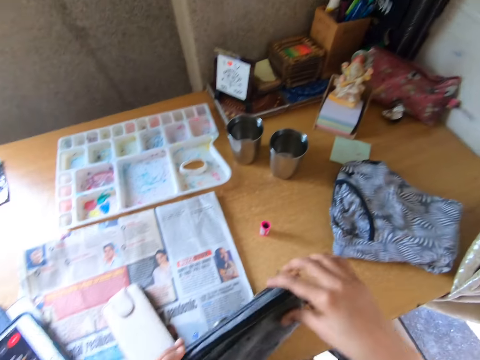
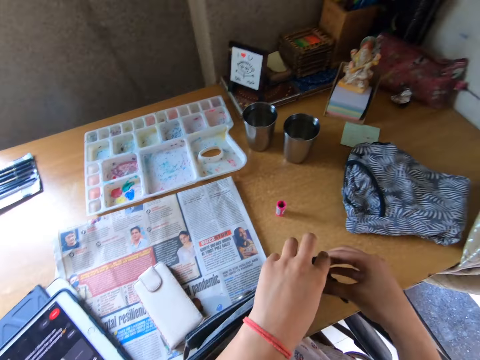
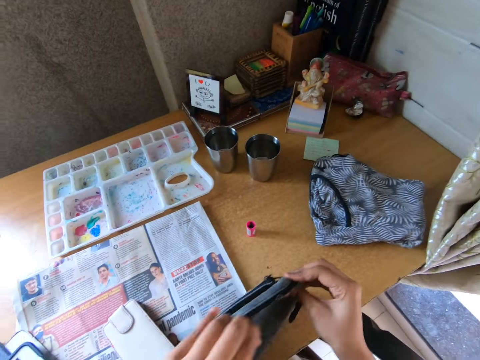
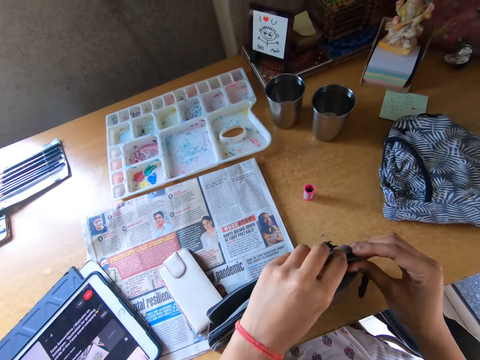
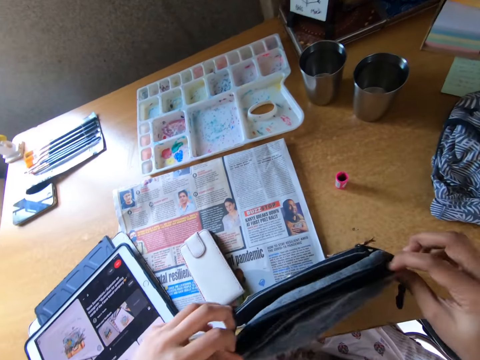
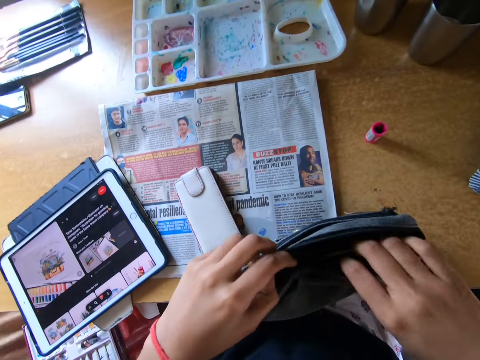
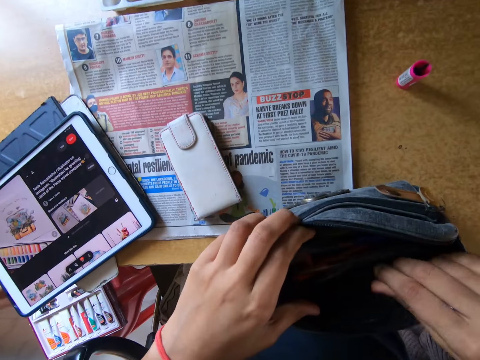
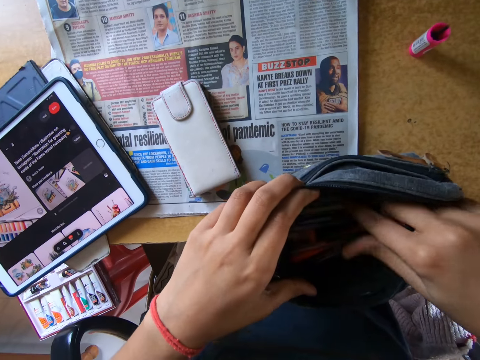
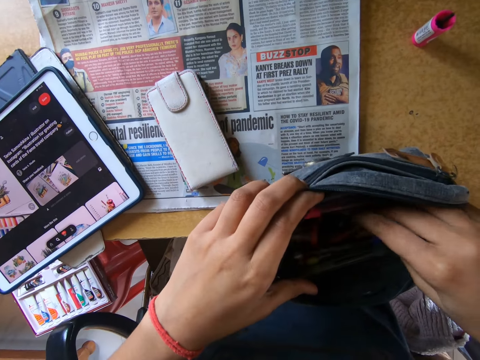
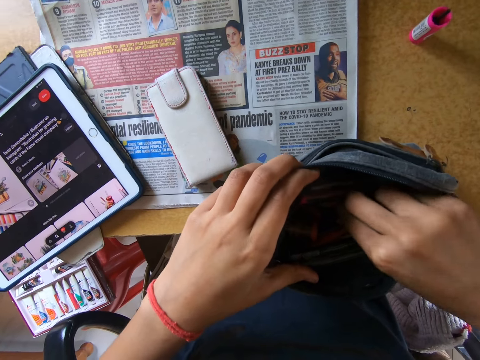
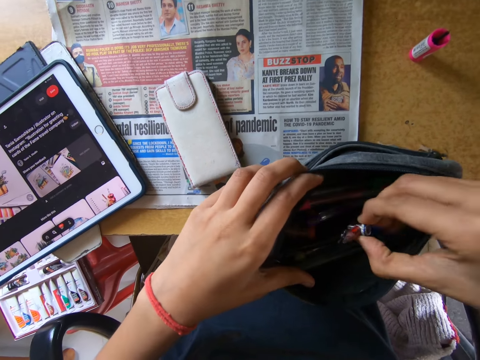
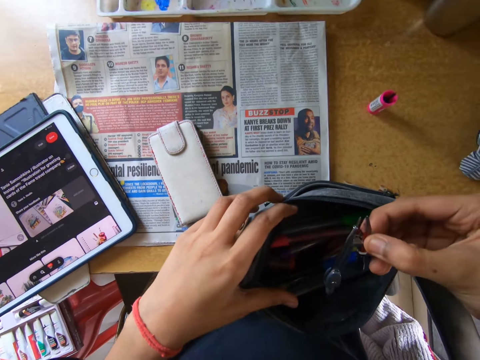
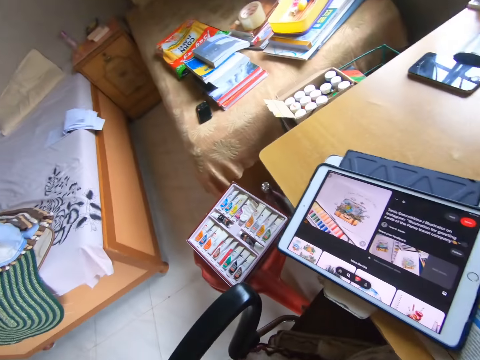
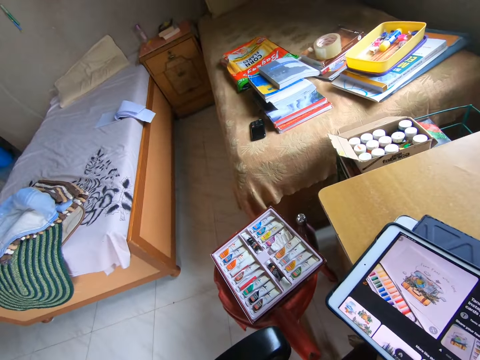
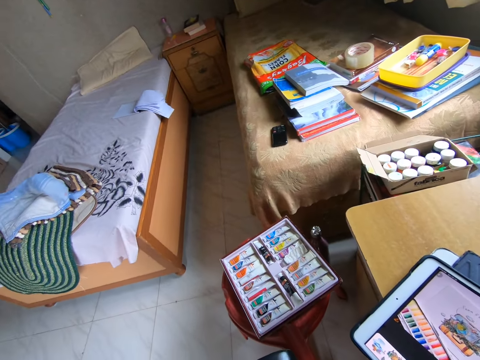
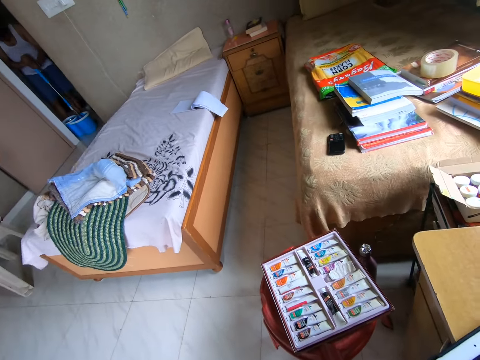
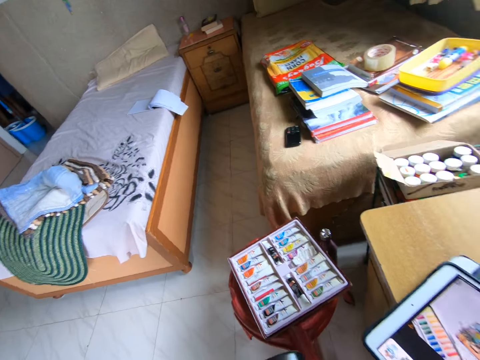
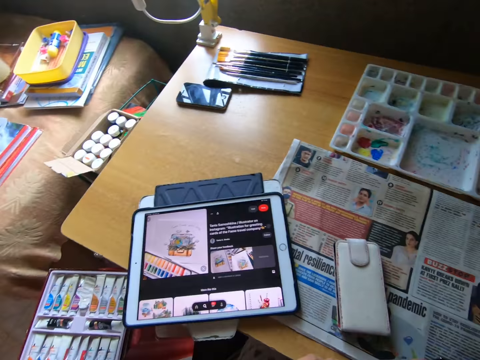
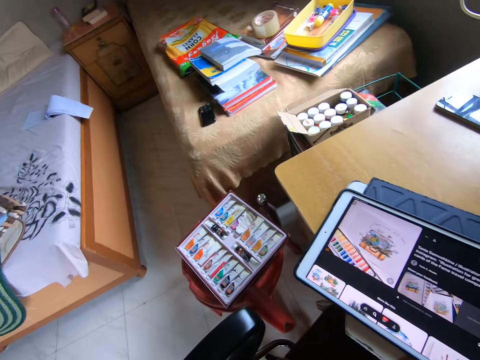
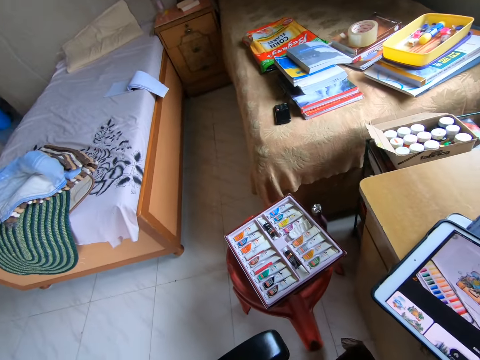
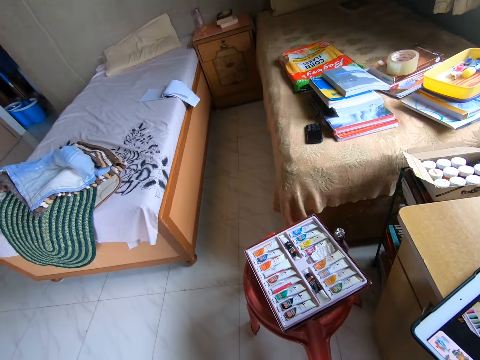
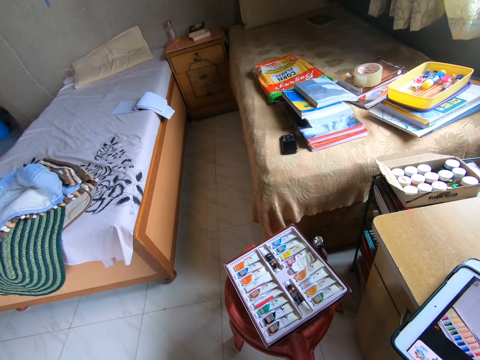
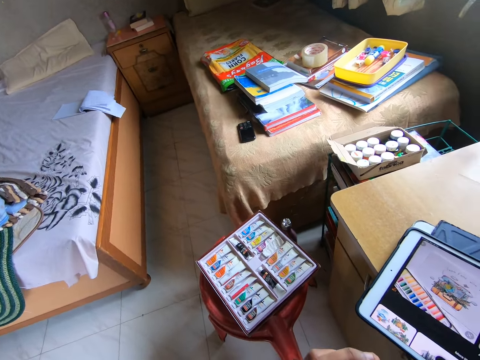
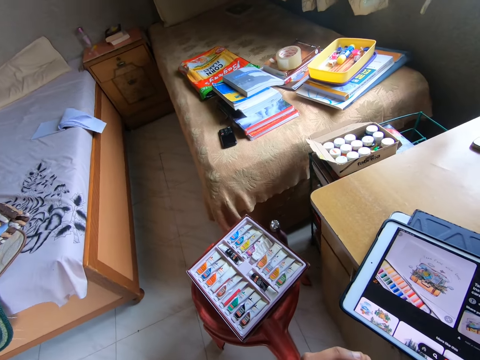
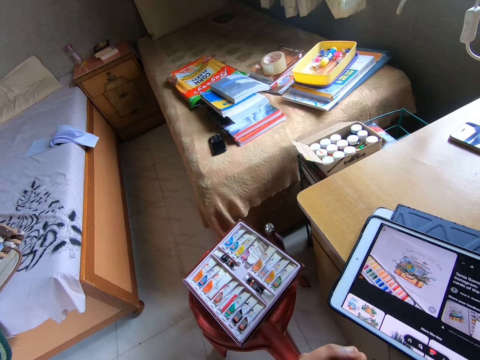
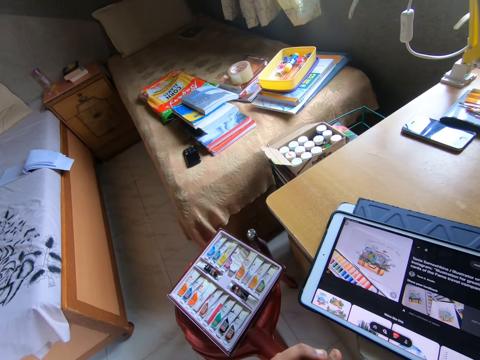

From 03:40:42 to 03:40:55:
The camera wearer holds the purse on the table with both hands. He opens the zipper of the purse on the table with his left hand. He picks out a compass and pencil from the purse with his right hand. He searches through the purse. He looks around the room.

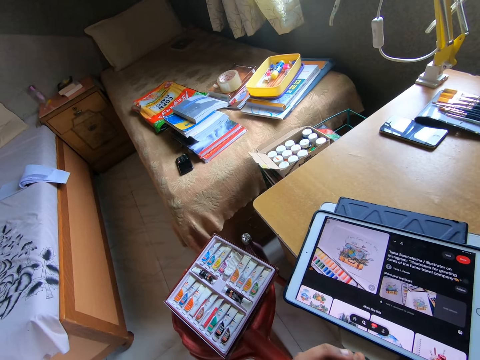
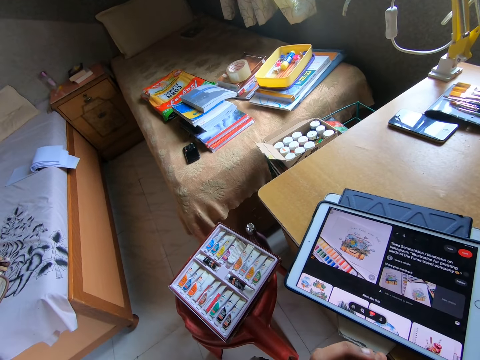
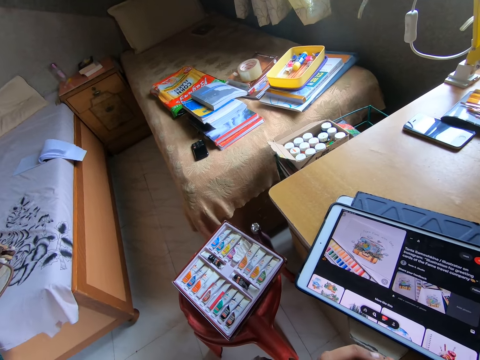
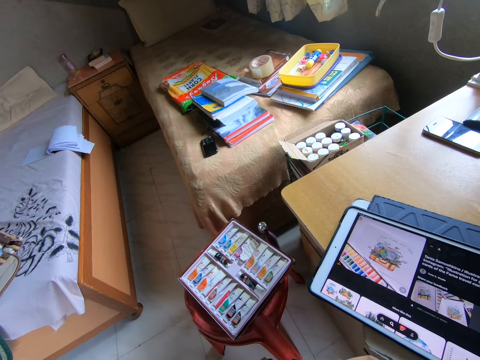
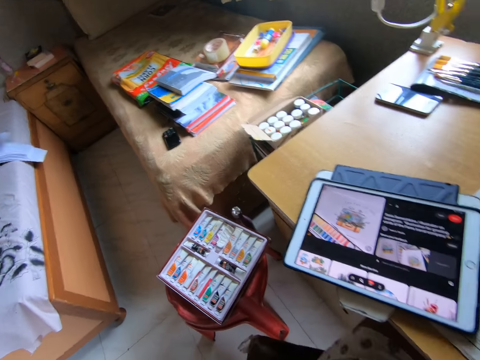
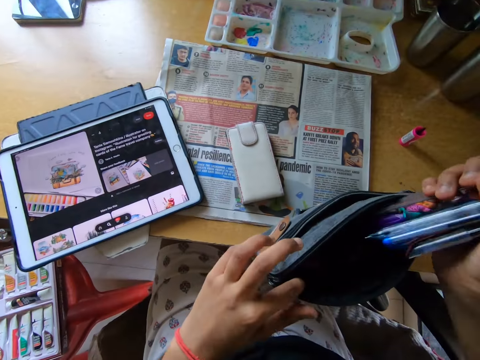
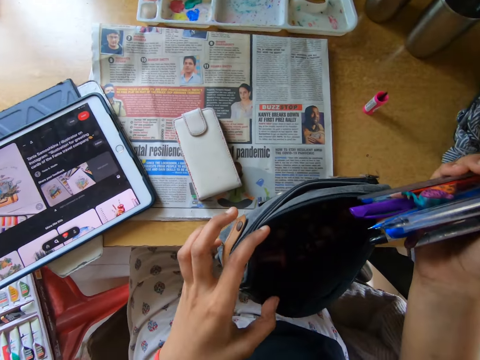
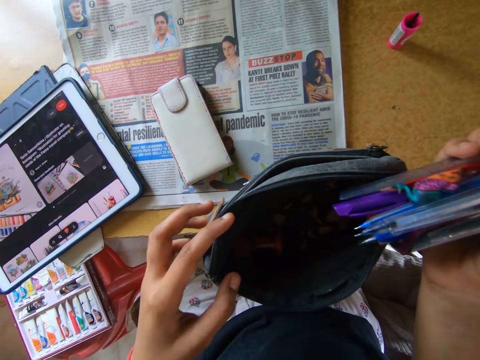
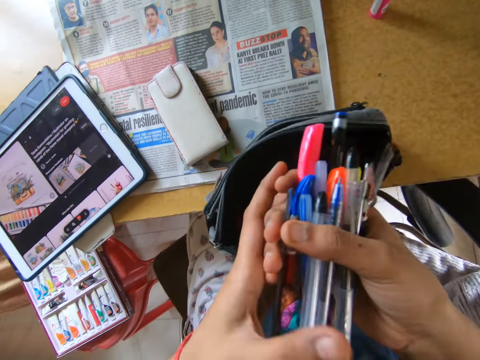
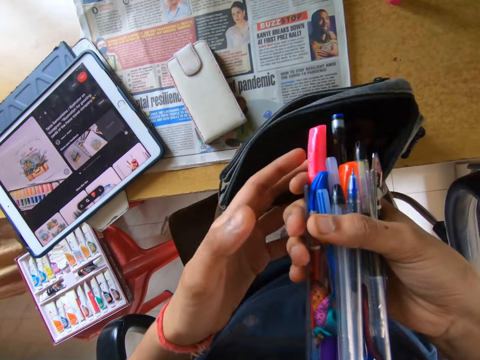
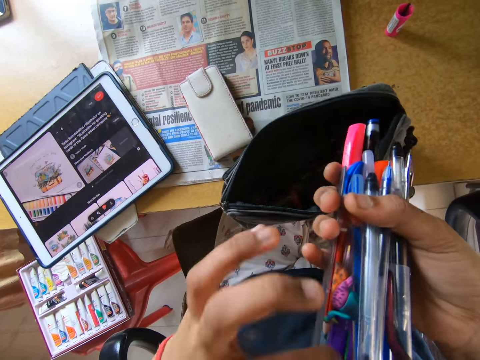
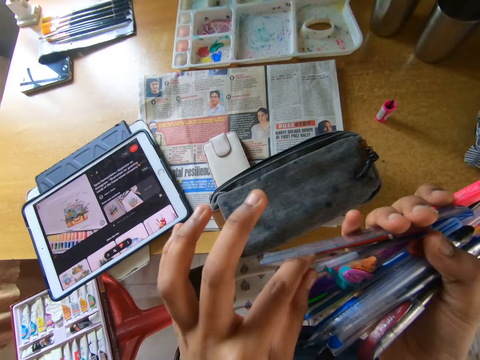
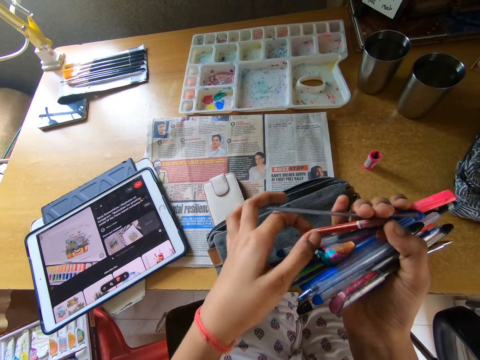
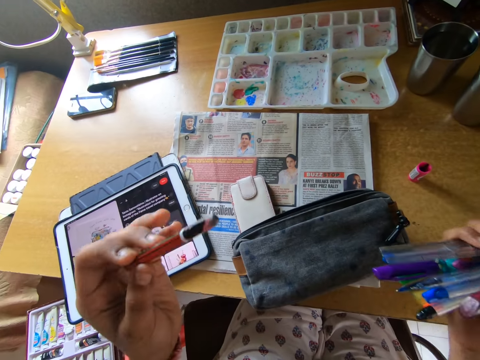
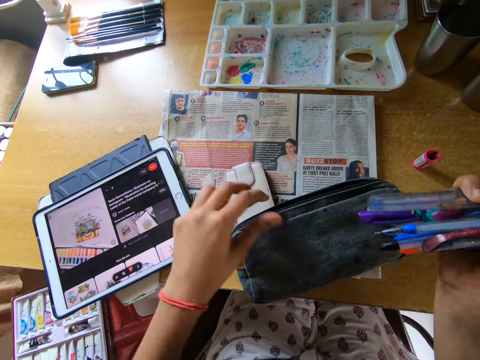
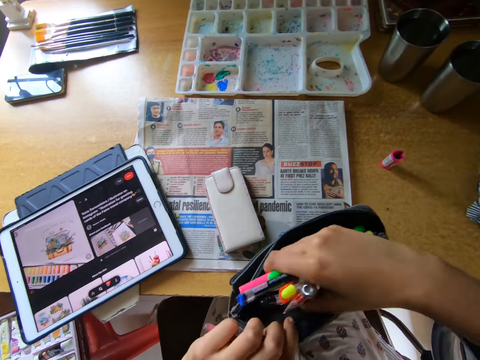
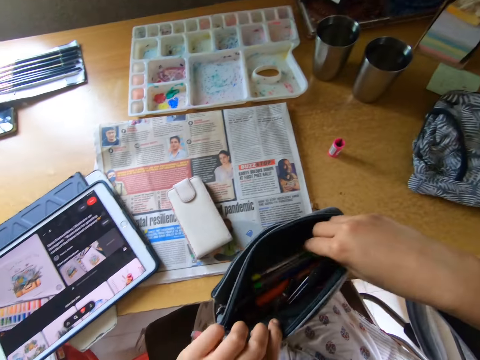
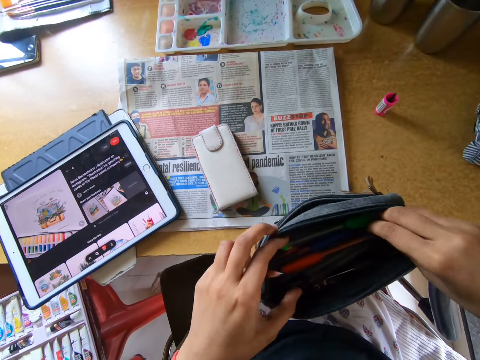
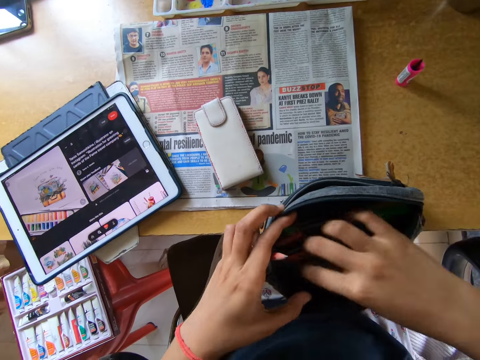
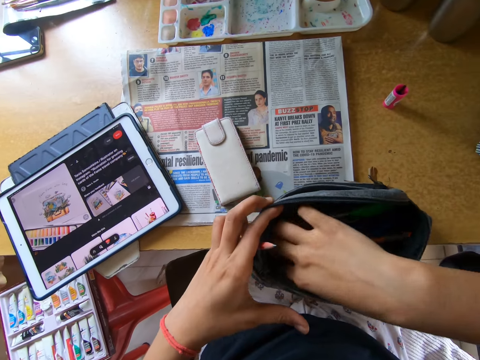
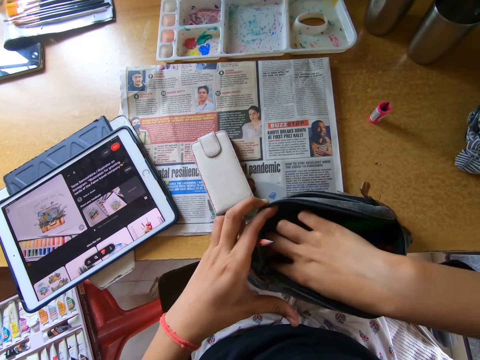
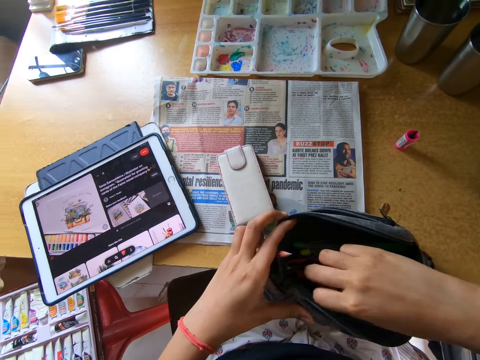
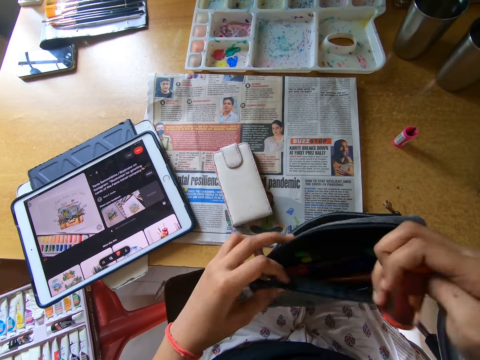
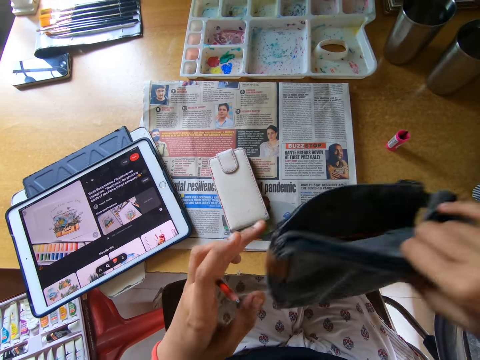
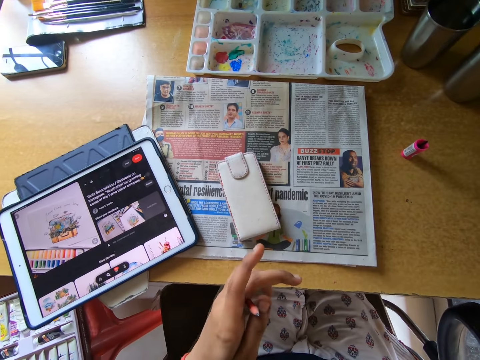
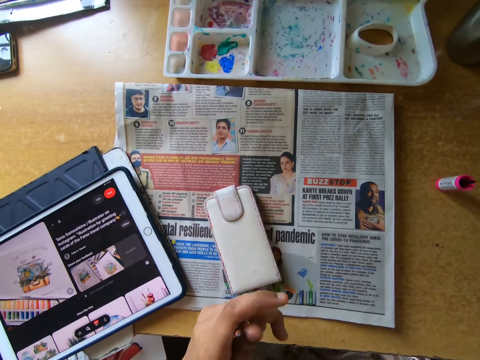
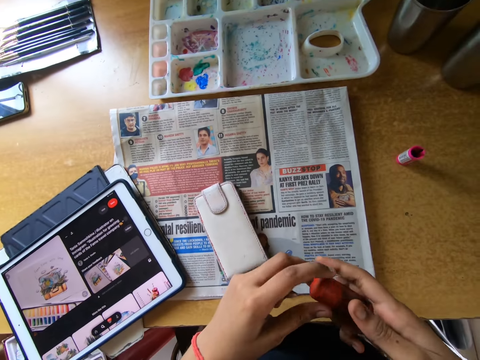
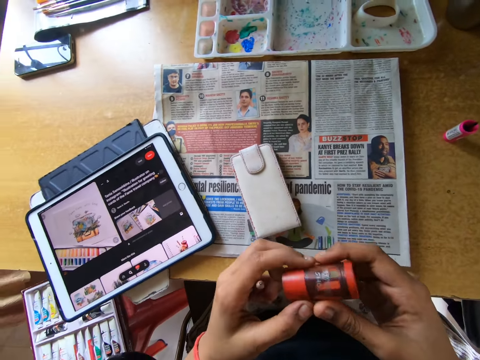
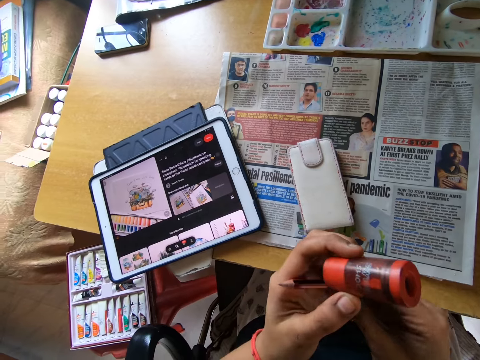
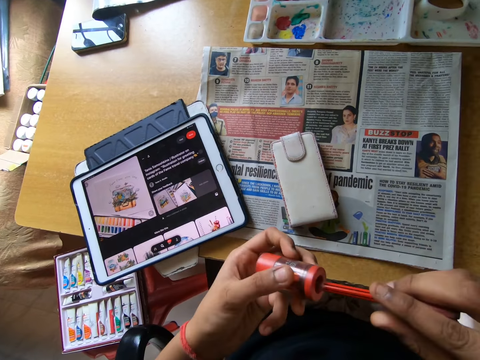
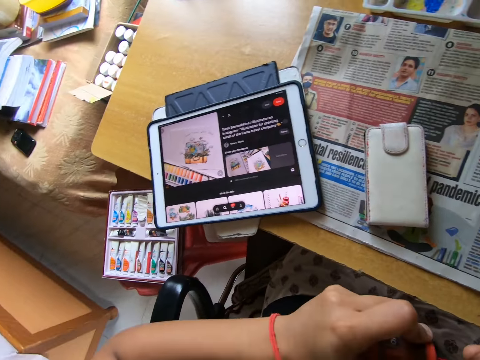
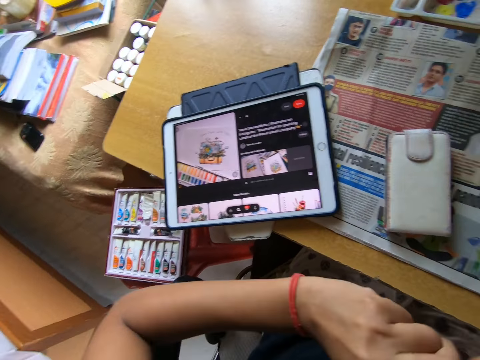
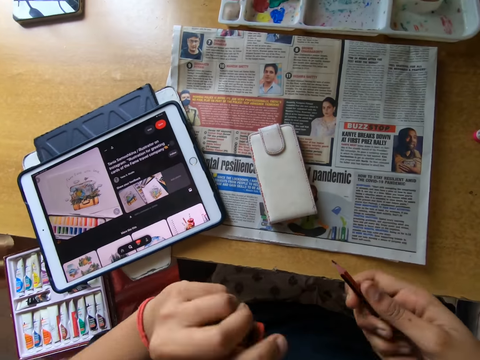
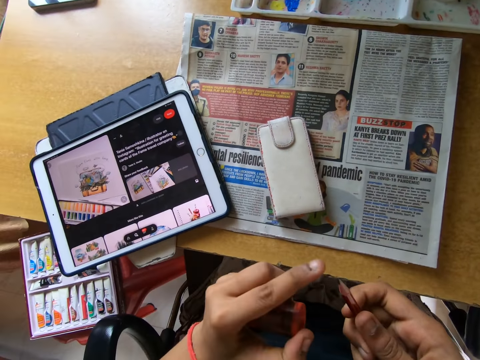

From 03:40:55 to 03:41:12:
The camera wearer picks out a bunch of writing materials or pens from the purse with his right hand. They pick out a pencil from the bunch of writing materials in his right hand with his left hand. They put the pens in the purse and hold the purse on the table with his left hand. They take a sharpener from the bag. They lift the bag from her thigh. They hold the pencil in her right hand. They sharpen the pencil with the sharpener.
